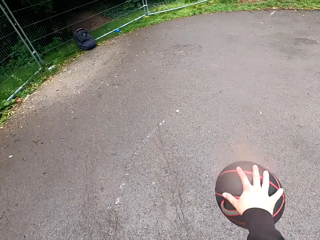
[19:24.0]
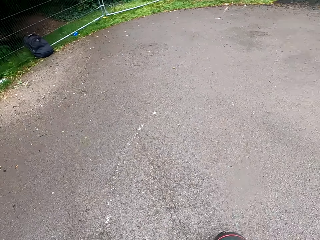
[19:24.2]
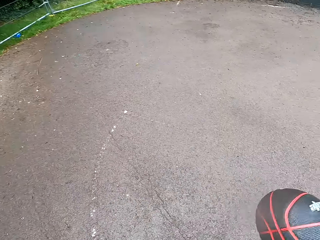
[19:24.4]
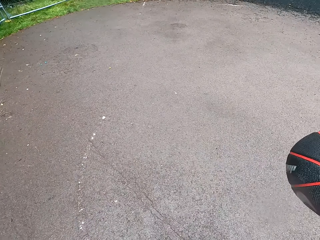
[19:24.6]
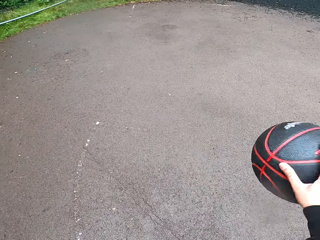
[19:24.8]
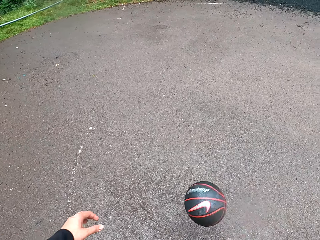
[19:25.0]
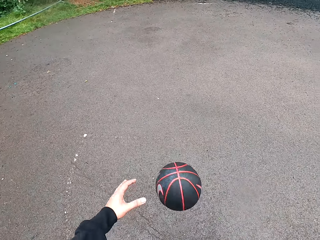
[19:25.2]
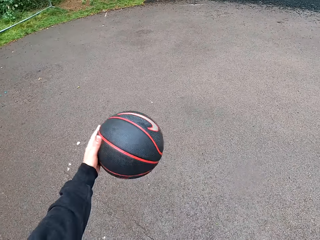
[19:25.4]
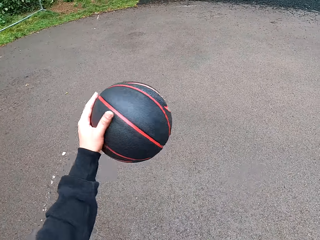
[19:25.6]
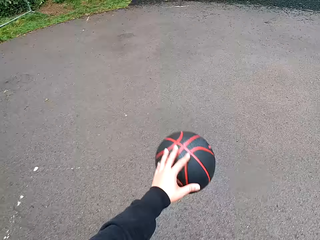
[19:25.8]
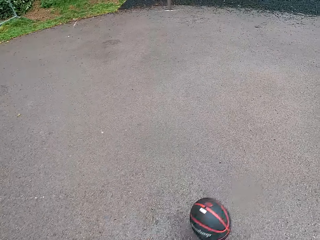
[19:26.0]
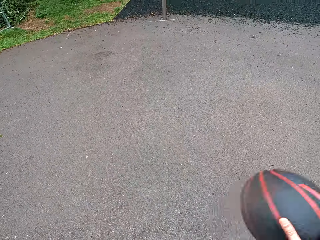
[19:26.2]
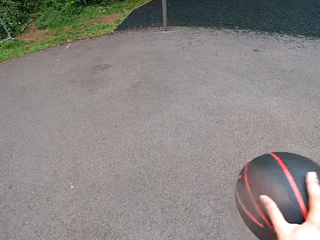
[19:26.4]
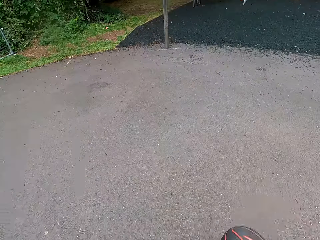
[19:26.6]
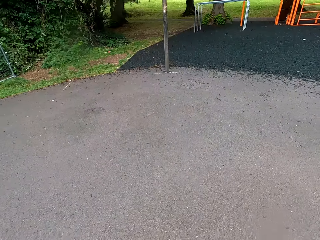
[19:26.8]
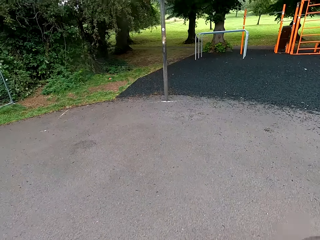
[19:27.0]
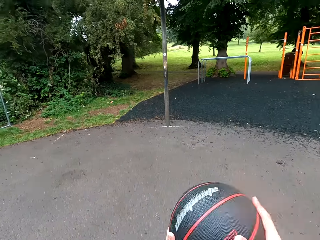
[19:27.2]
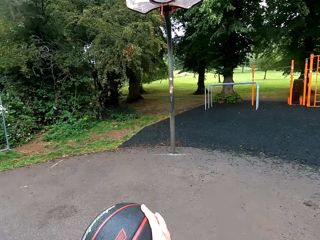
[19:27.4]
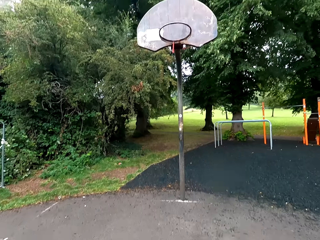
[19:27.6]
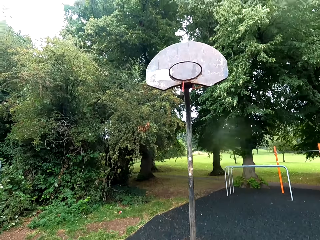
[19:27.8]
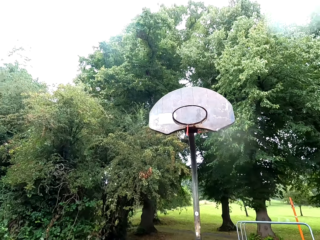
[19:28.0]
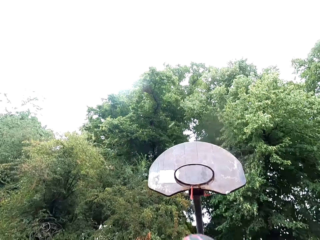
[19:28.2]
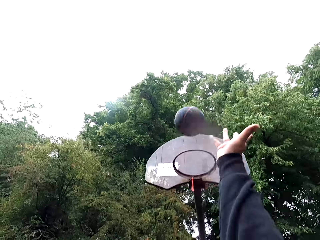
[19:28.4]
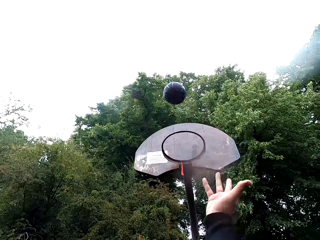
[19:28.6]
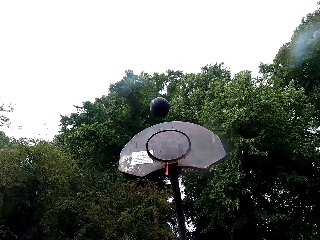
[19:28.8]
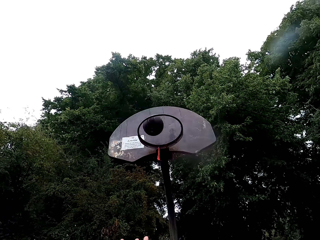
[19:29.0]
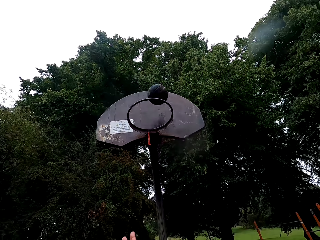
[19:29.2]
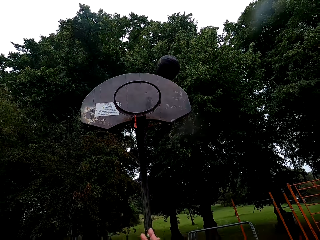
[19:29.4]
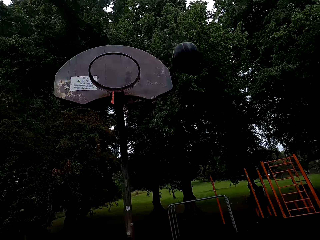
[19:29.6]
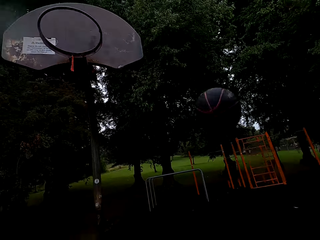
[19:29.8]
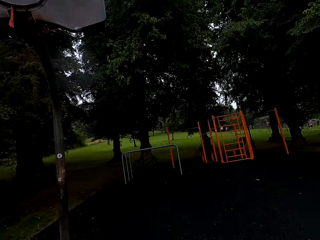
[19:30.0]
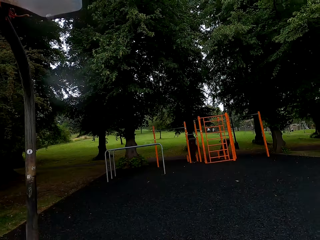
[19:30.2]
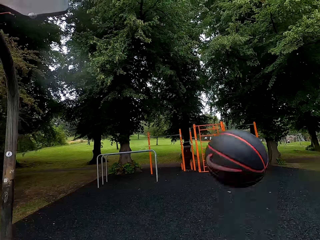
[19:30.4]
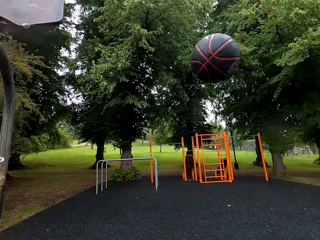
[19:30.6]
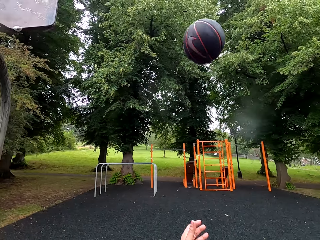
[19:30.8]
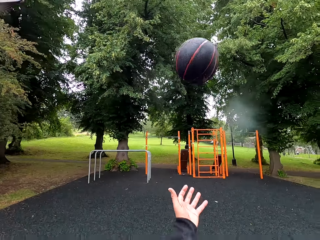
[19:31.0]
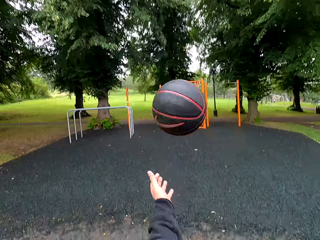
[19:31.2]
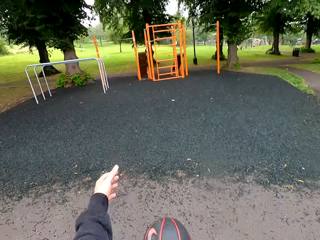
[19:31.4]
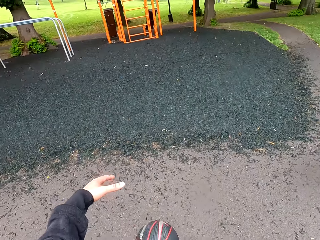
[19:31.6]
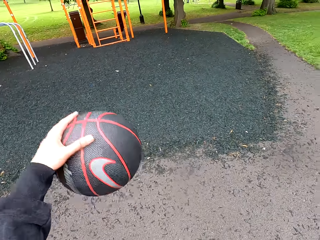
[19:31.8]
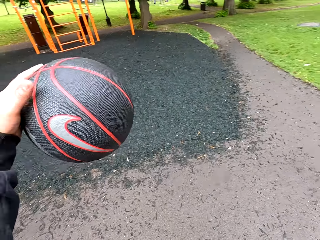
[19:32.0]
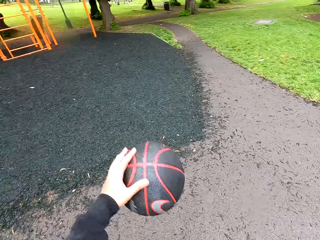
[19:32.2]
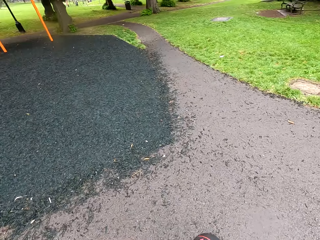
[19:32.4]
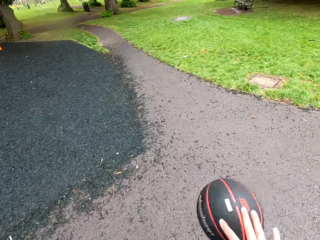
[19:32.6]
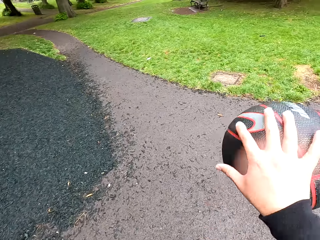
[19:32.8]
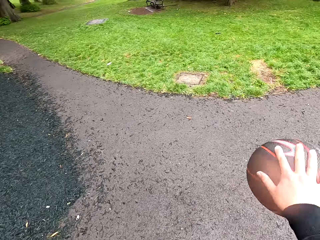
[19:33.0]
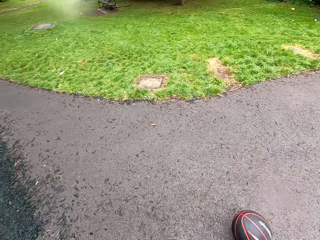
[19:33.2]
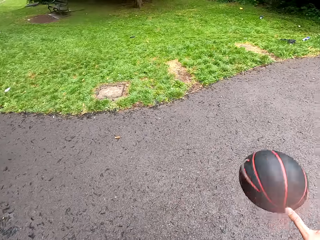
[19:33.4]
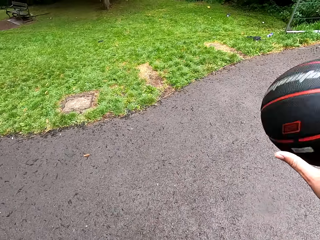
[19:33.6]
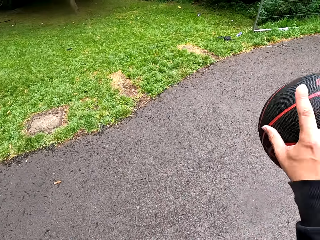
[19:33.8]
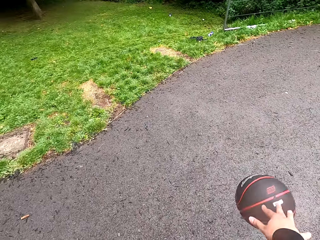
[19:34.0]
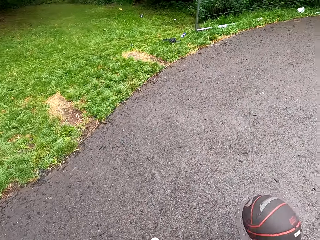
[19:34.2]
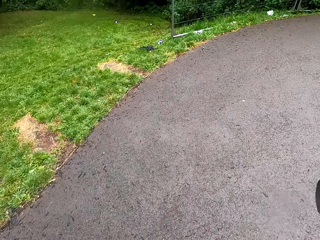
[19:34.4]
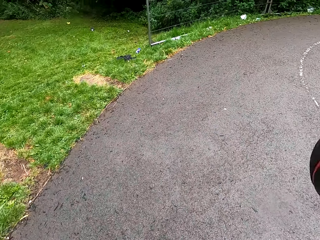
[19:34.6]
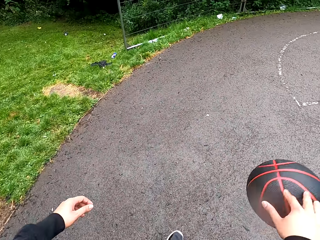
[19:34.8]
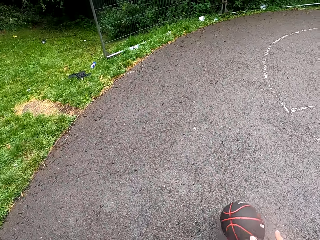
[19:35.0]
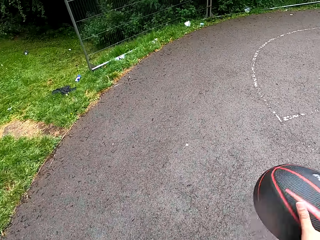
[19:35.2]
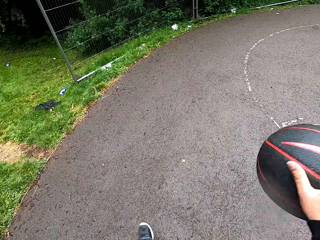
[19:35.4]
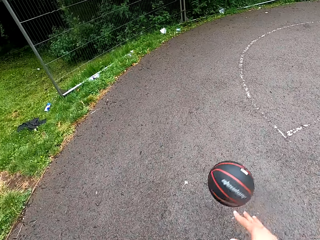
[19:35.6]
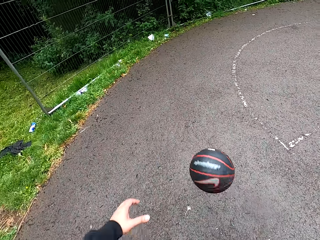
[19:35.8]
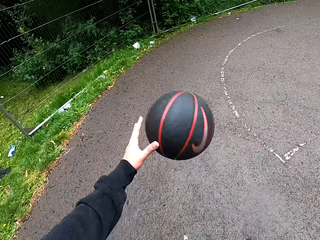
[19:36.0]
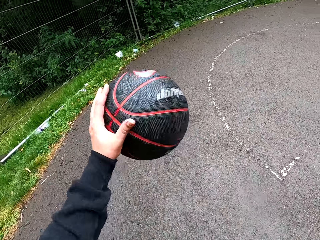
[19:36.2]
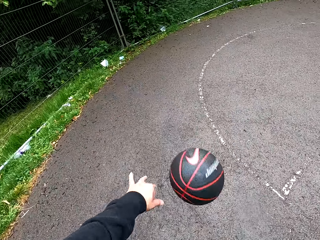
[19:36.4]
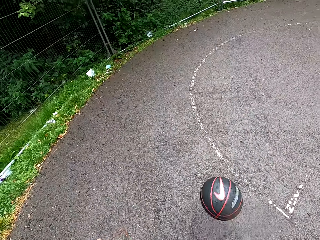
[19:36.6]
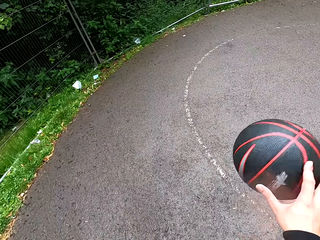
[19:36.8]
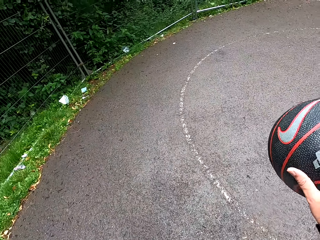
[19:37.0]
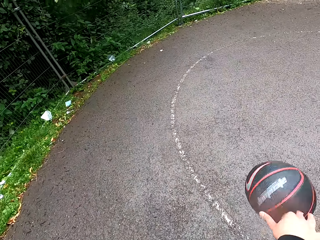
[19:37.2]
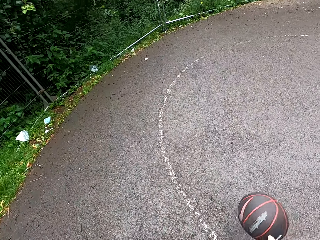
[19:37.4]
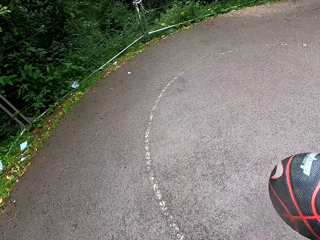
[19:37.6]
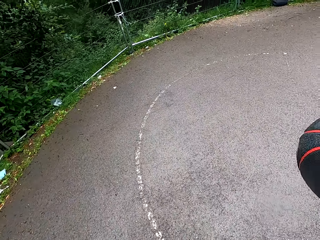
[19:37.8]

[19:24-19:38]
The camera wearer throws the ball to the goal post. They play basketball.

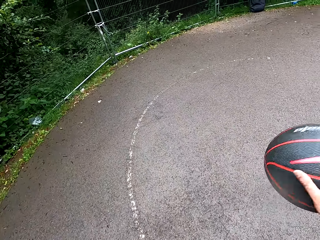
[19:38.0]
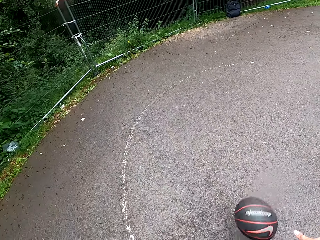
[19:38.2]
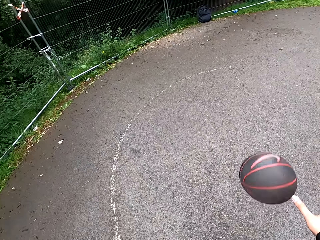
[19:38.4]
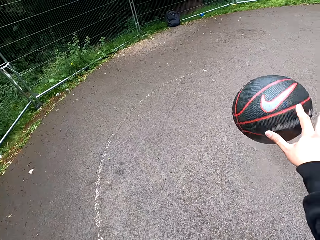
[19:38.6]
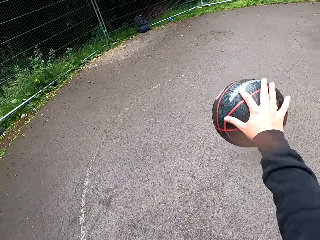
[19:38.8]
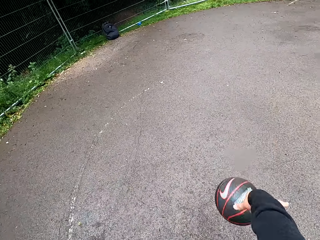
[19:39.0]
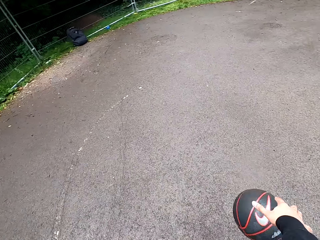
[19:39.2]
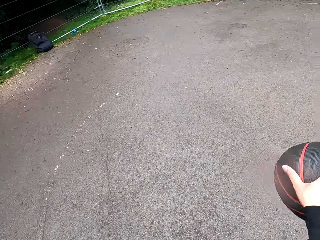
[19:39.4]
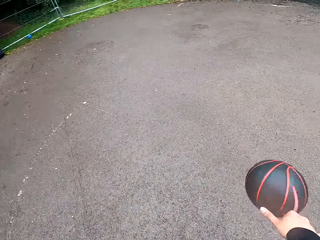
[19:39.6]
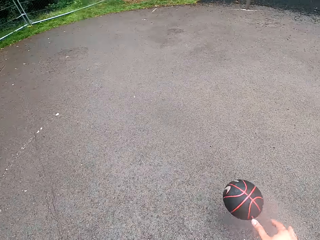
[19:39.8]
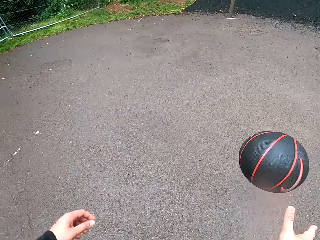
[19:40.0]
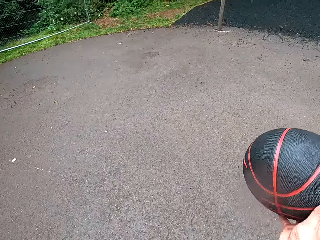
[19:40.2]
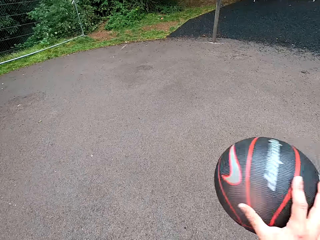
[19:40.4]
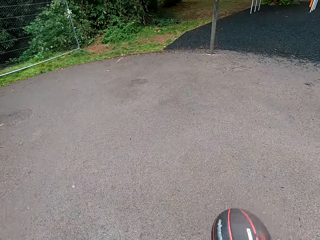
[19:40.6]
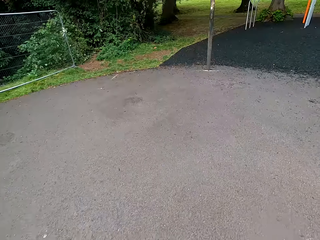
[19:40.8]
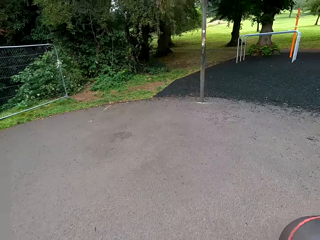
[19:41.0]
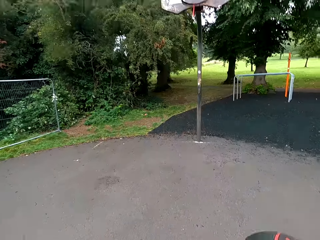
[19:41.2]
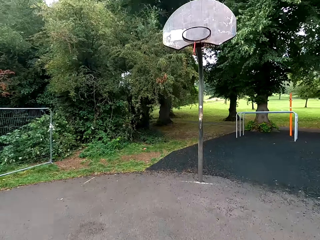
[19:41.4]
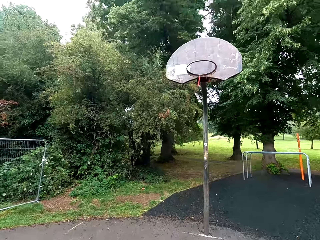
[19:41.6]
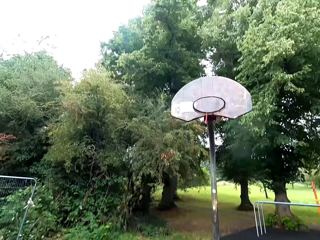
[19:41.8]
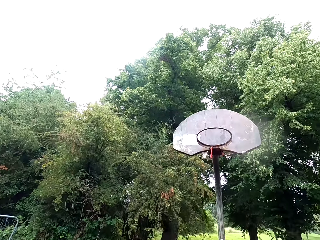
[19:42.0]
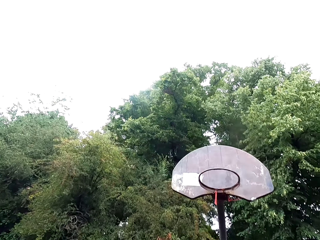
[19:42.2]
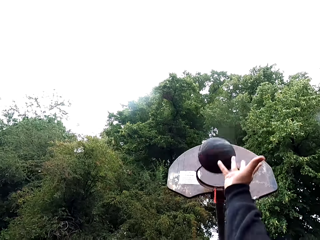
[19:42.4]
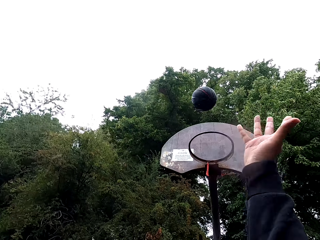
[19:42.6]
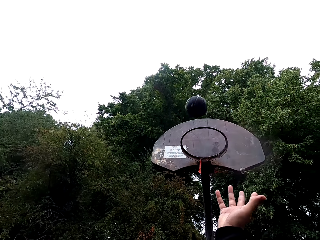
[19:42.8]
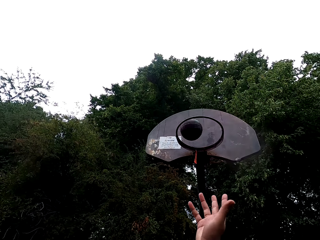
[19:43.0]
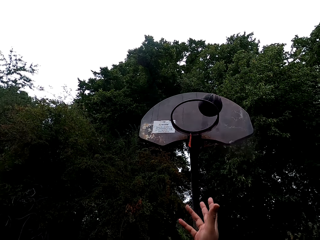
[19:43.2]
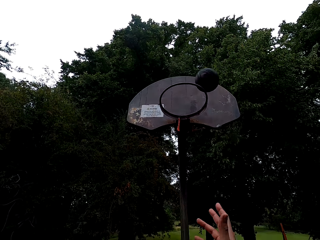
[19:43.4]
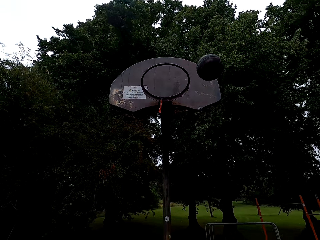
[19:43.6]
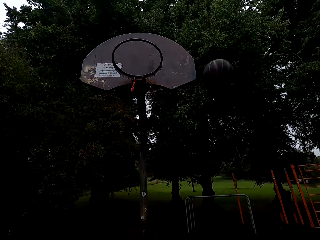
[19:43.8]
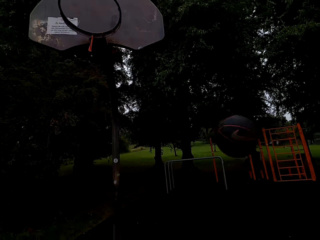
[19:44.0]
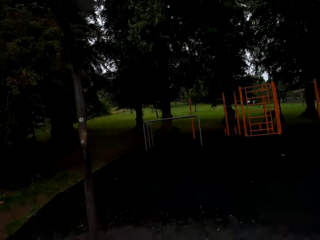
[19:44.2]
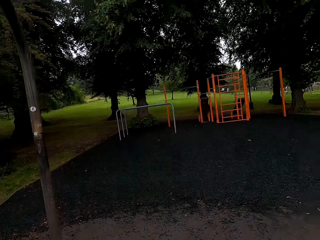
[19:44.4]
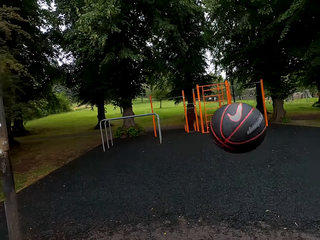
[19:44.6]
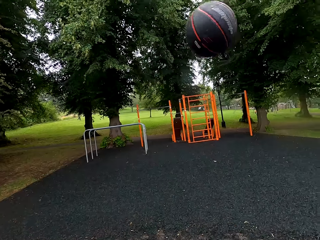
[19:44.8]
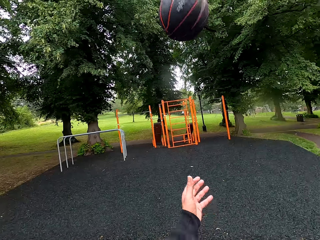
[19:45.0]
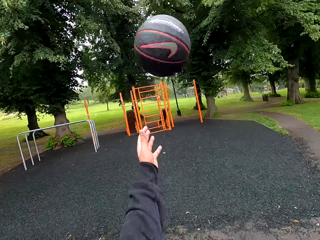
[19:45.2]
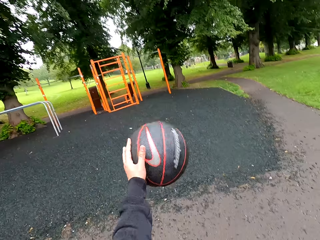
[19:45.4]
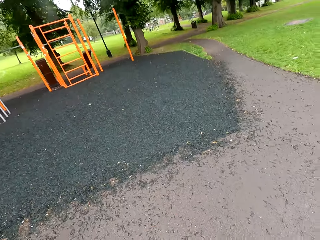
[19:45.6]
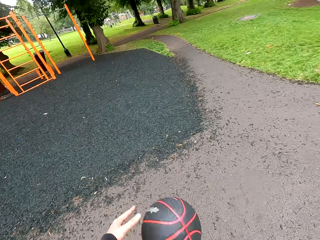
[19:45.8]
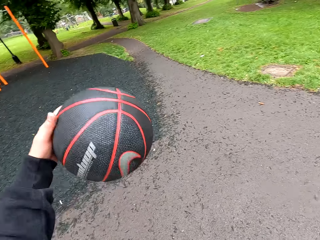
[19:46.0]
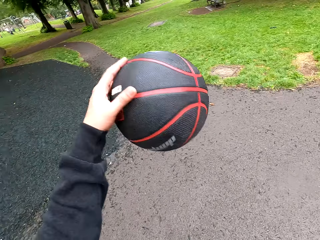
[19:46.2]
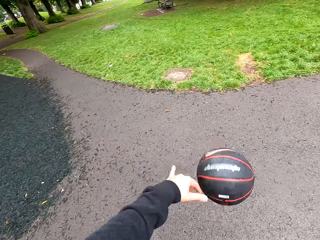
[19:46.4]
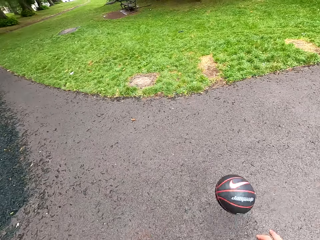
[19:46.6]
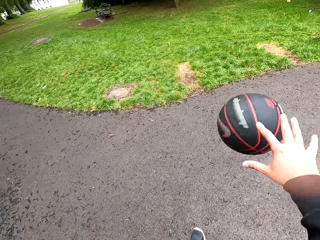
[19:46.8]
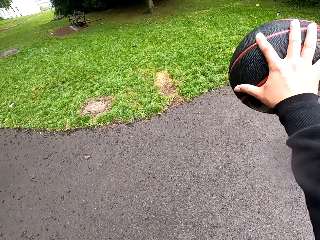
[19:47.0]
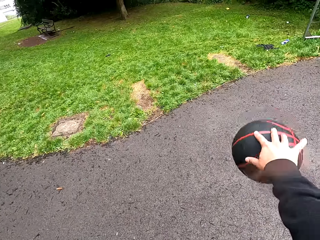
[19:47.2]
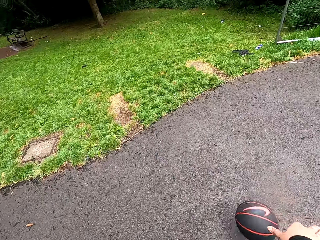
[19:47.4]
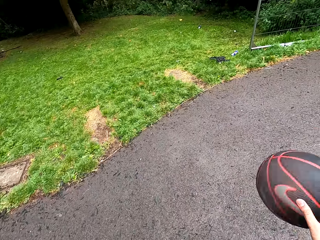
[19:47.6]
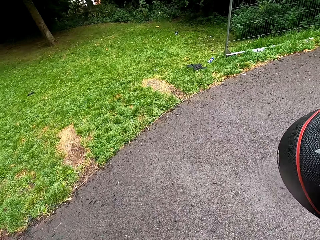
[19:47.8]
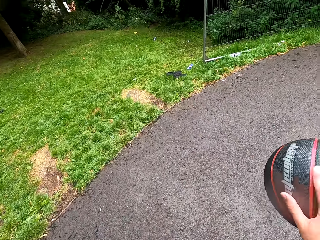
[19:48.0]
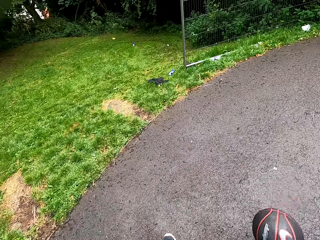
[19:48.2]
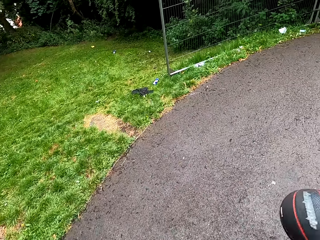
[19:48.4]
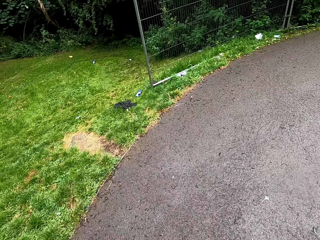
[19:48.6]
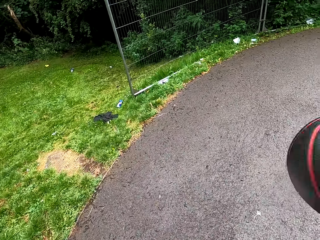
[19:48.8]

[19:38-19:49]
The camera wearer throws the ball to the goal post. They play basketball.
